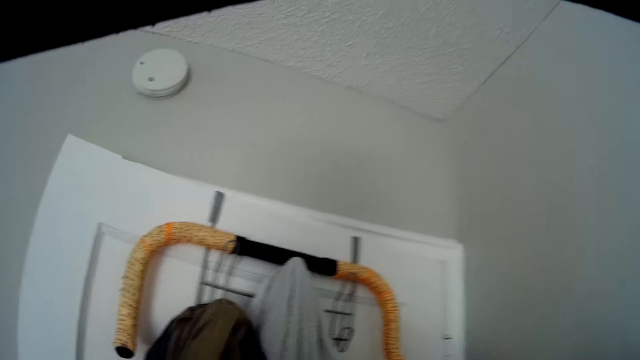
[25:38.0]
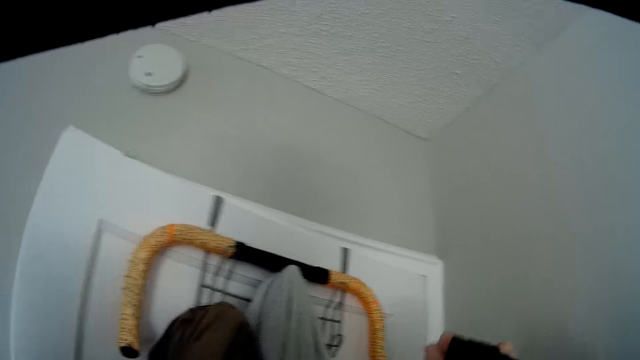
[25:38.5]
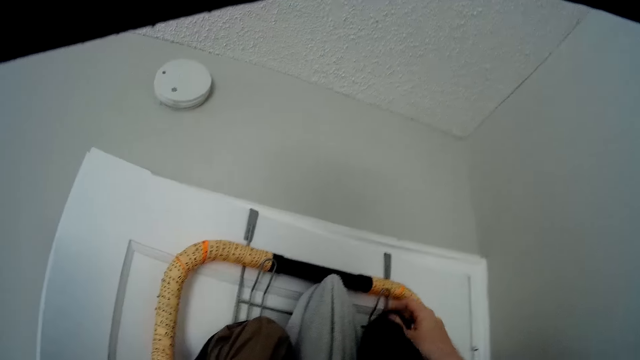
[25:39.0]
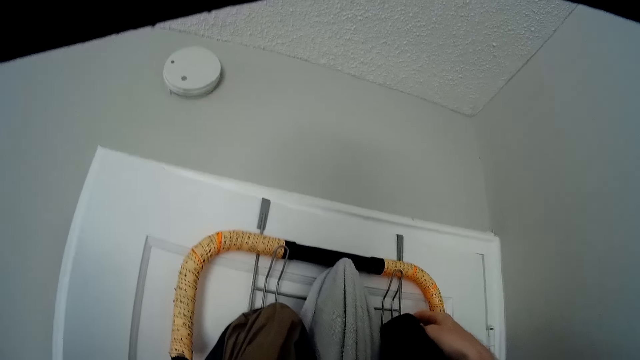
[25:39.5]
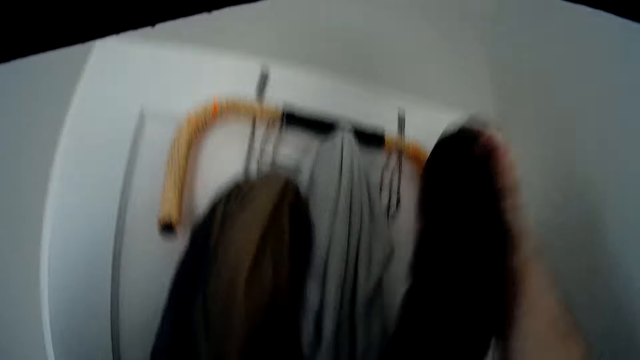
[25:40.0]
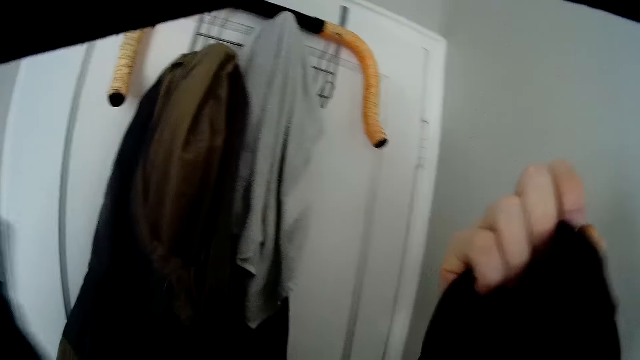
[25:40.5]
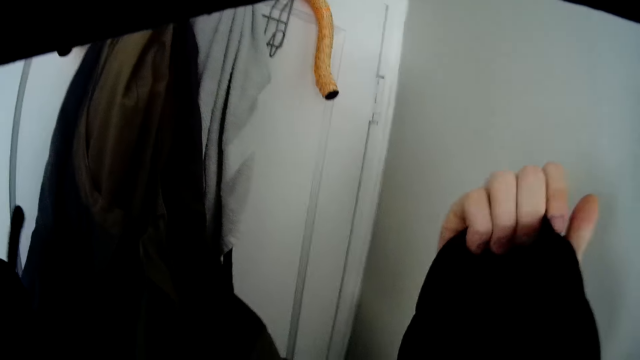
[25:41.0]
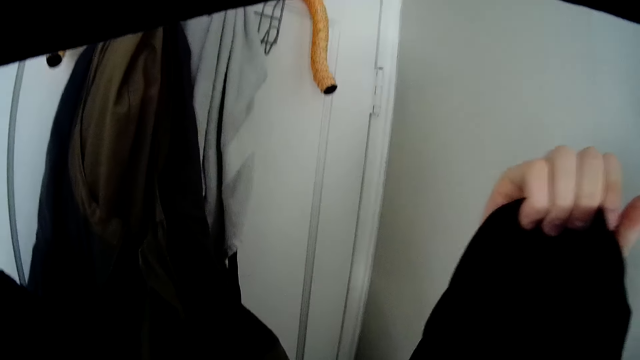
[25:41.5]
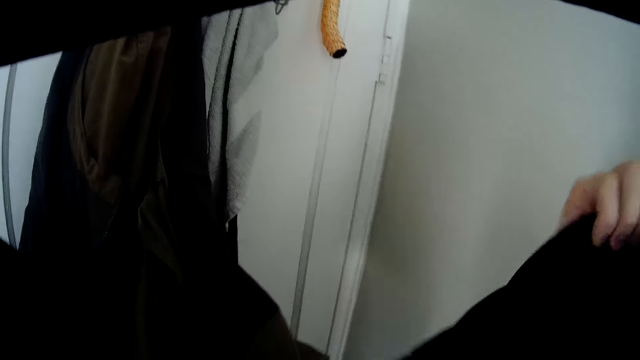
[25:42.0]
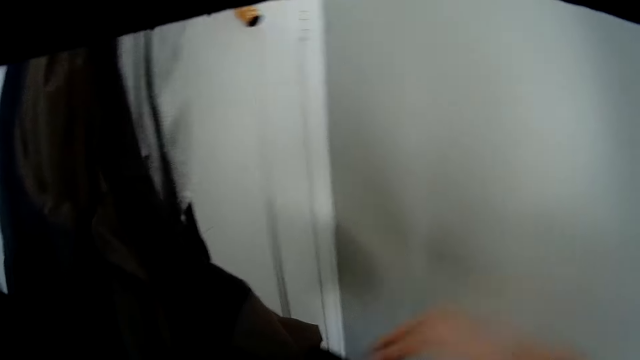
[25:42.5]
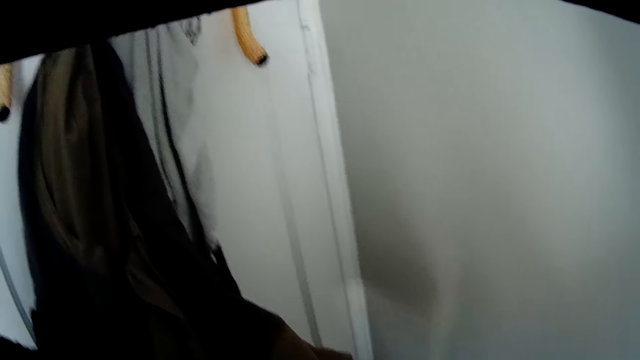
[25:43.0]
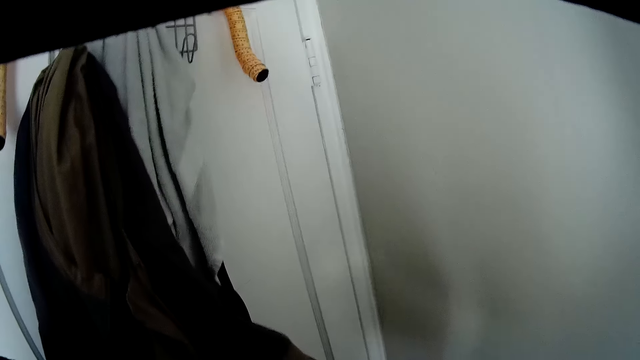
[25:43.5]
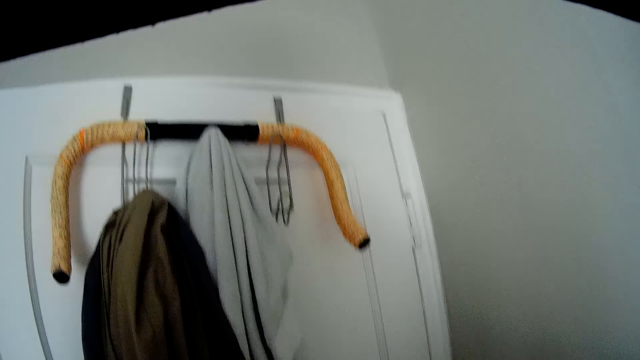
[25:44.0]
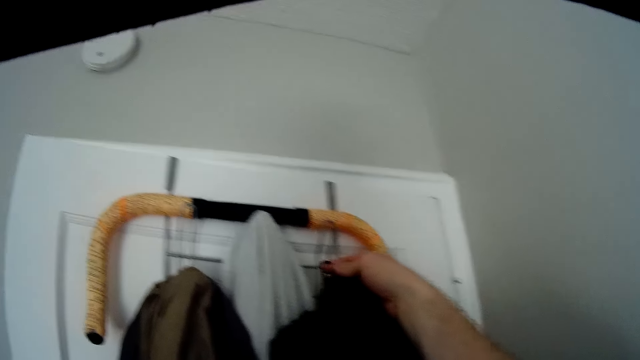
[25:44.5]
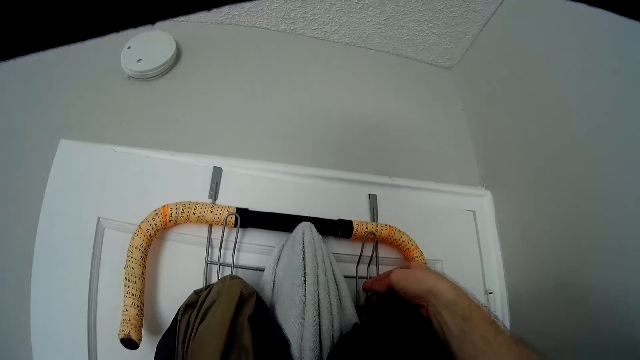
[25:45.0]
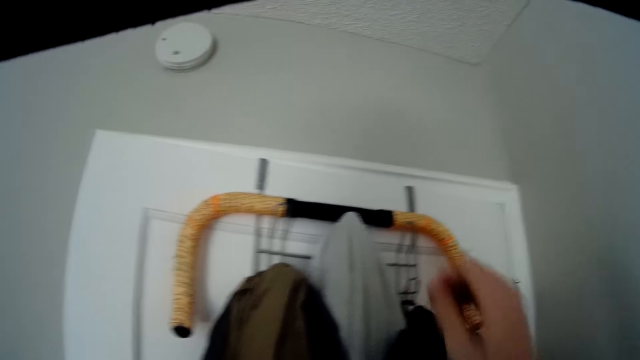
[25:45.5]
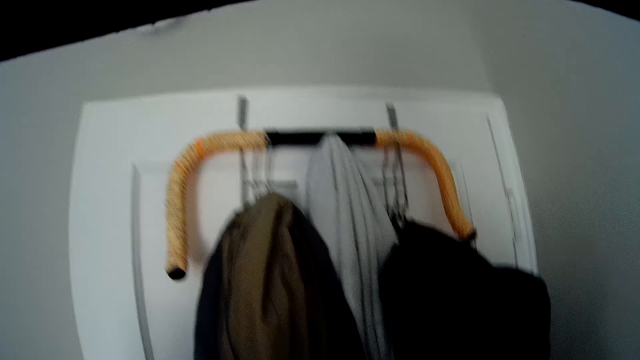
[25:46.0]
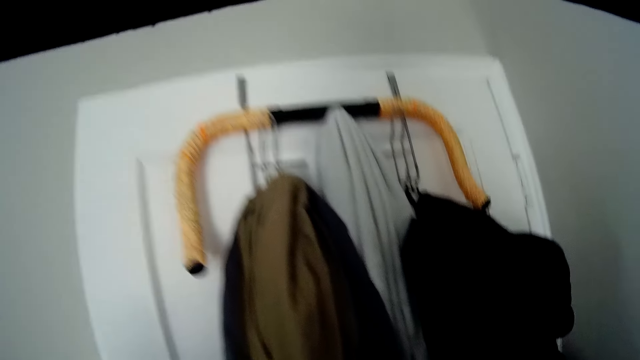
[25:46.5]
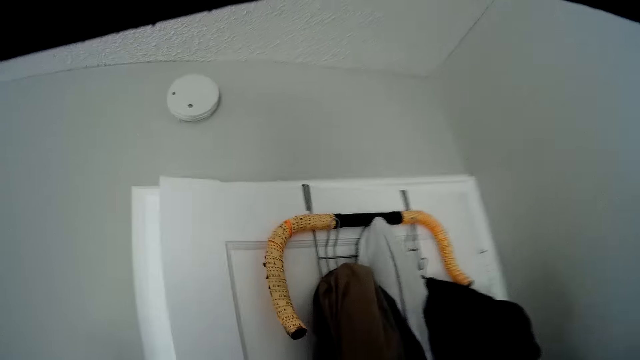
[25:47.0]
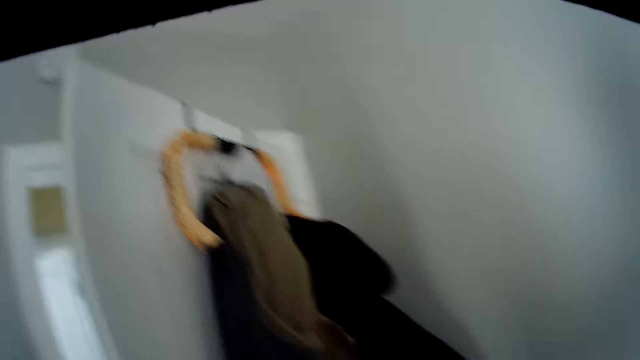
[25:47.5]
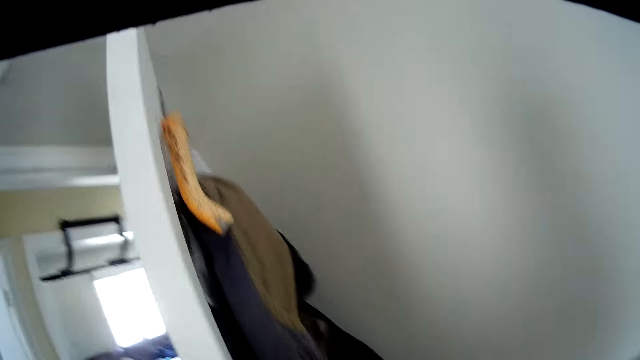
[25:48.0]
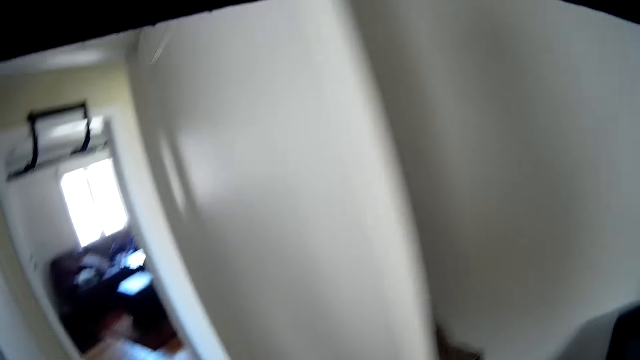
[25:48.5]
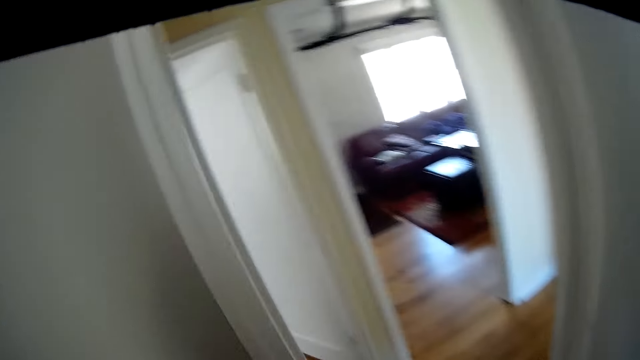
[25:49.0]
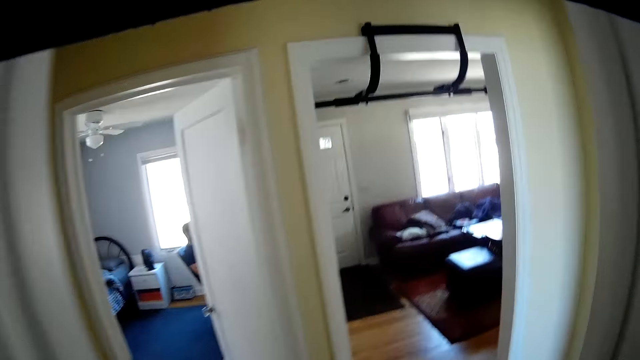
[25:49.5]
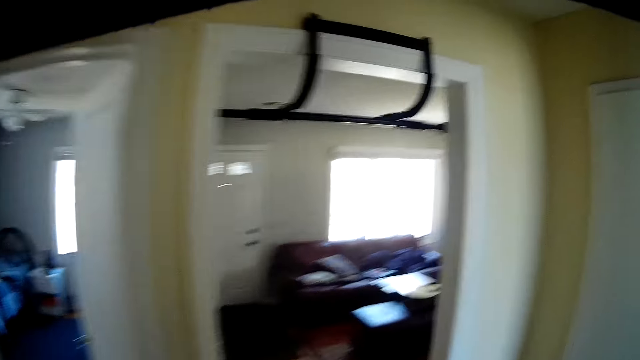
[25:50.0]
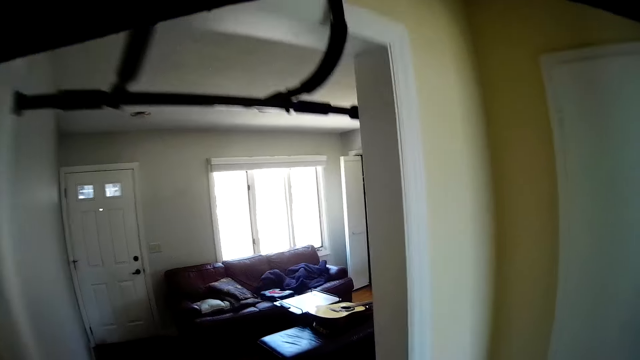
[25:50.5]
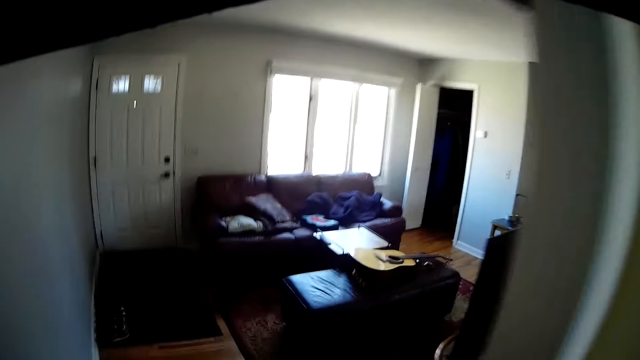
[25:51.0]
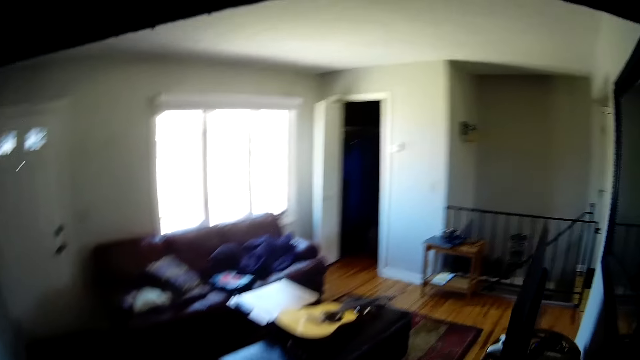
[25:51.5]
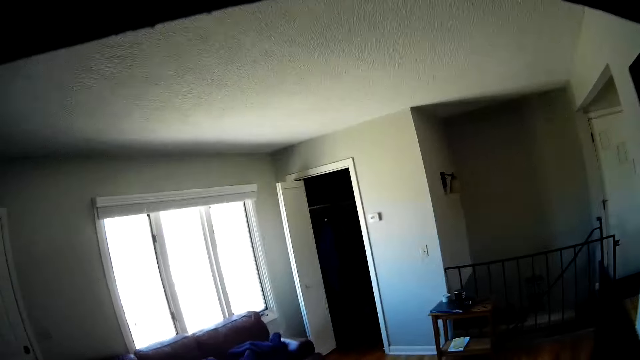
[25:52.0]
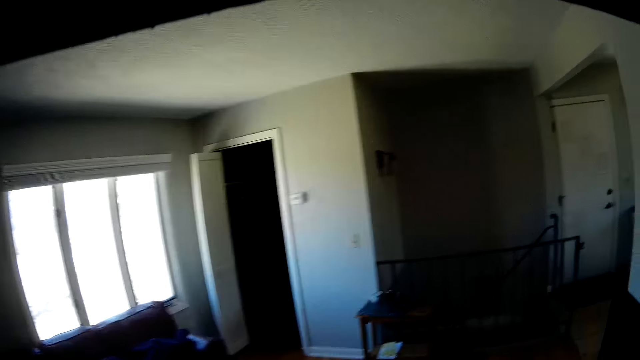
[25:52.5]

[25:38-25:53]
The camera wearer removes a cloth. They hang the cloth. They open the door. They walk out of the room into another room.

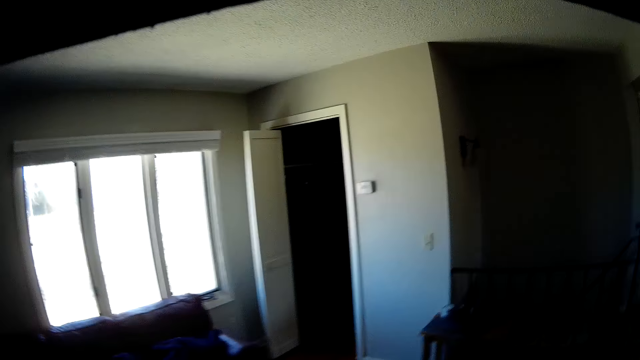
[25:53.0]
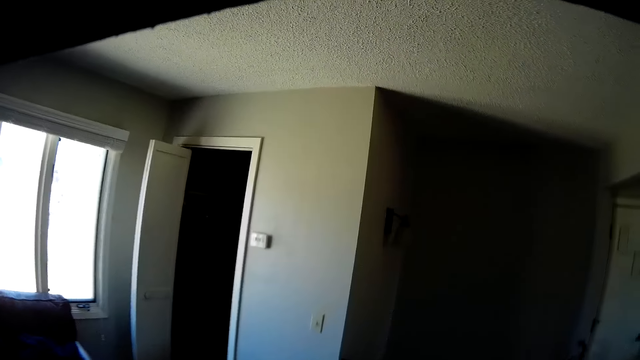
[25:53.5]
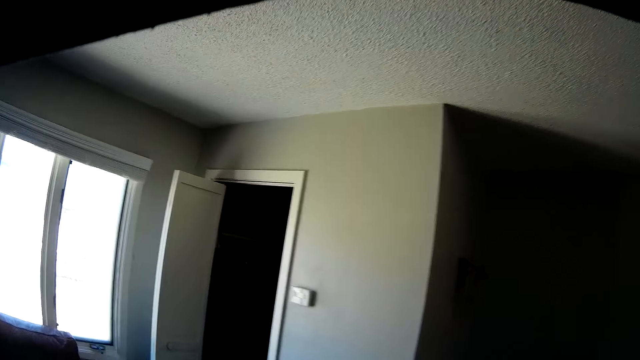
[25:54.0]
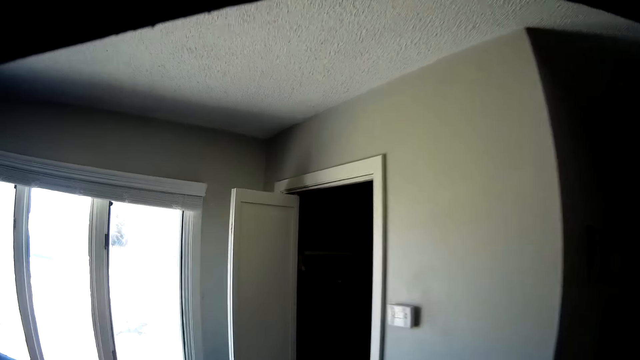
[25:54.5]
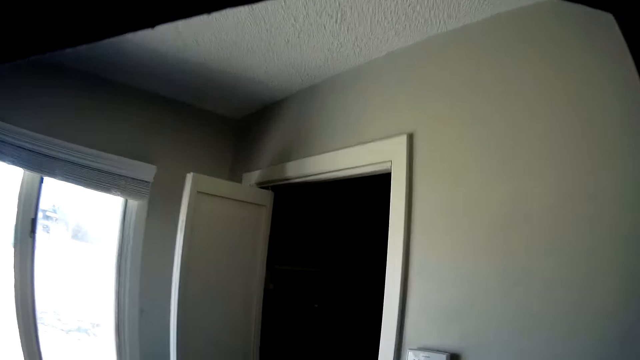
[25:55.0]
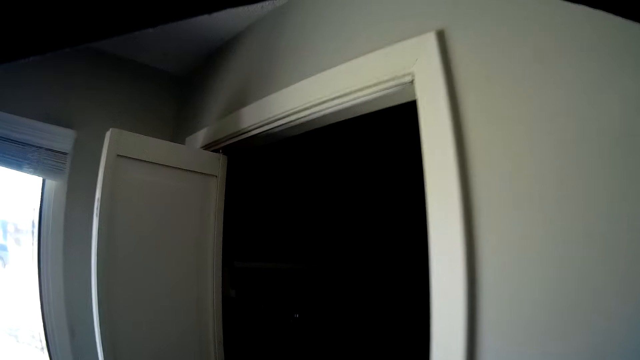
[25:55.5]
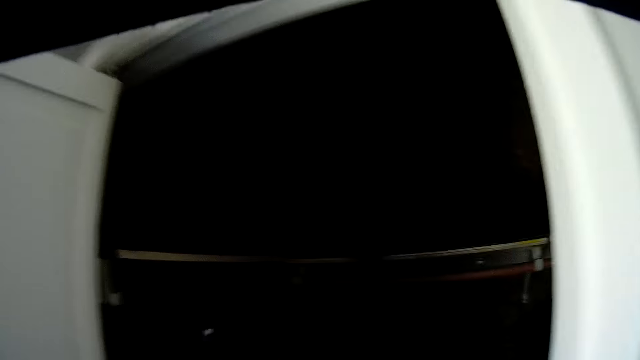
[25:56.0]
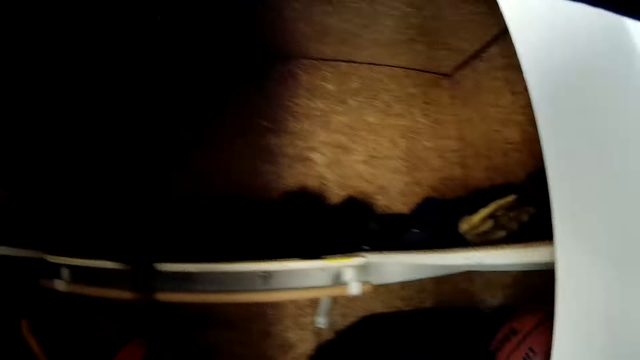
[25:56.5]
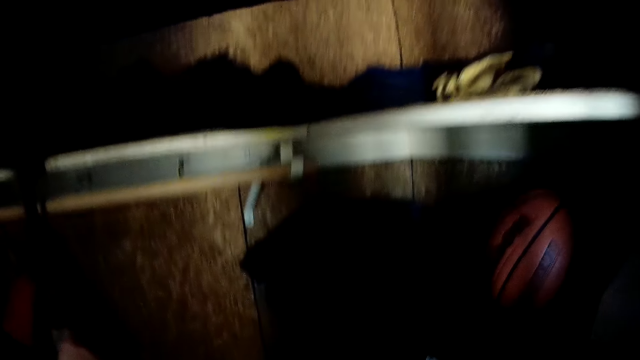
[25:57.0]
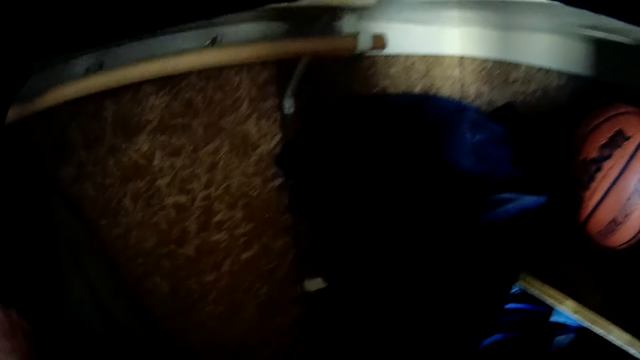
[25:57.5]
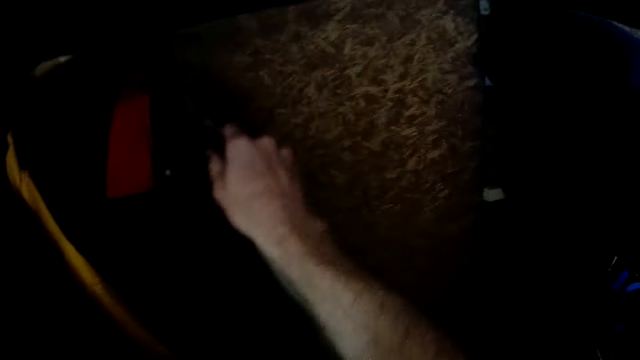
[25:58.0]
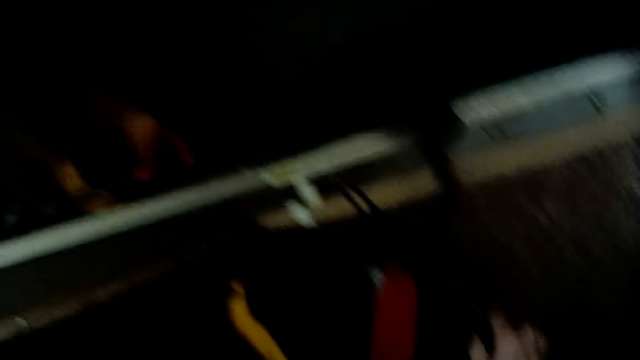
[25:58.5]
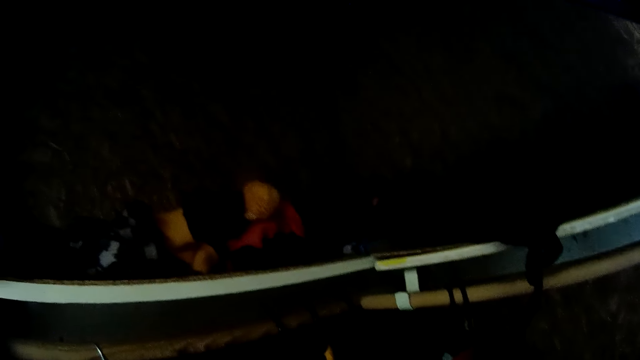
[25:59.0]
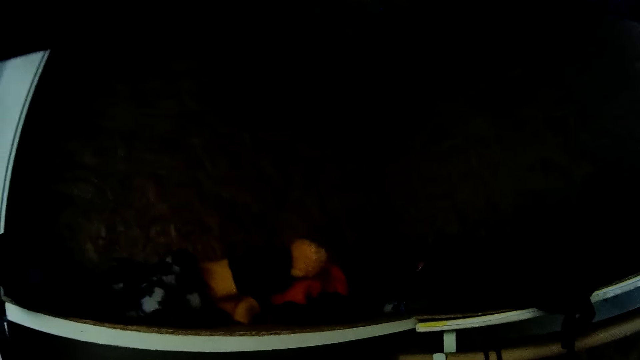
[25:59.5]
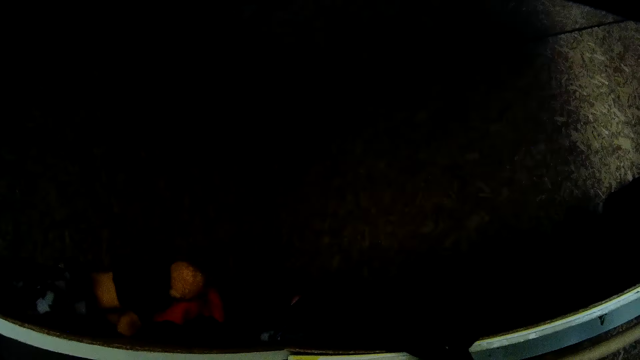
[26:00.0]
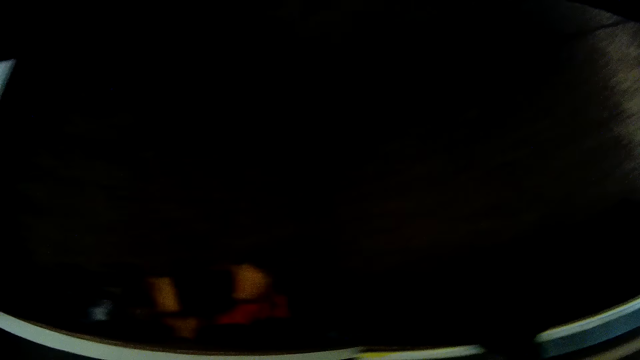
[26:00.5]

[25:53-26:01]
The camera wearer walks into the wardrobe. They touch some hangers in the wardrobe in the room. They touch a cloth.
